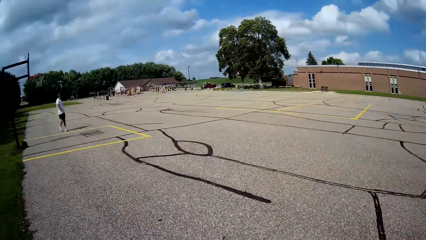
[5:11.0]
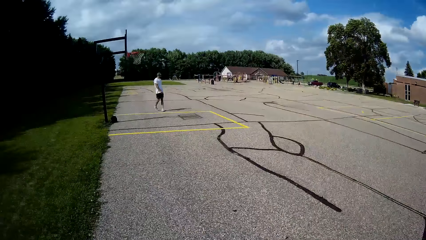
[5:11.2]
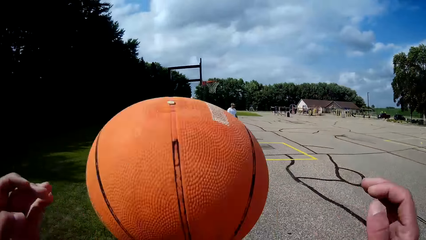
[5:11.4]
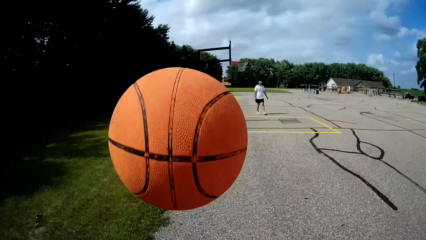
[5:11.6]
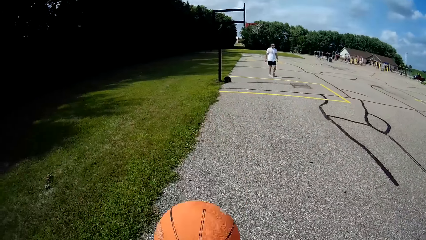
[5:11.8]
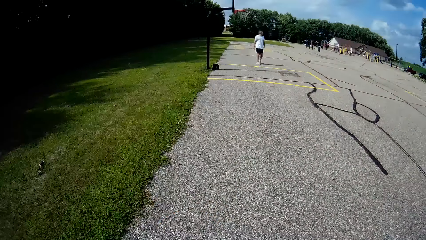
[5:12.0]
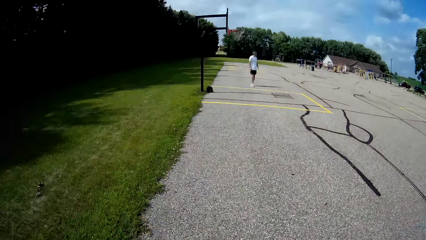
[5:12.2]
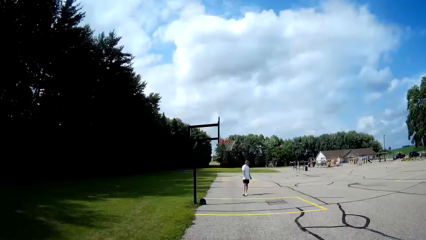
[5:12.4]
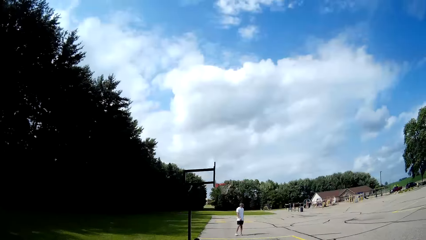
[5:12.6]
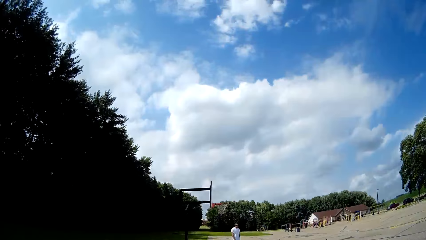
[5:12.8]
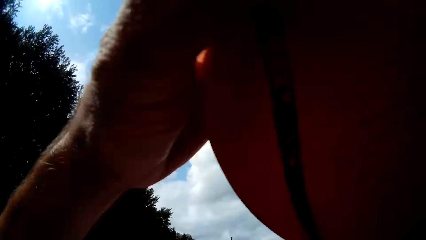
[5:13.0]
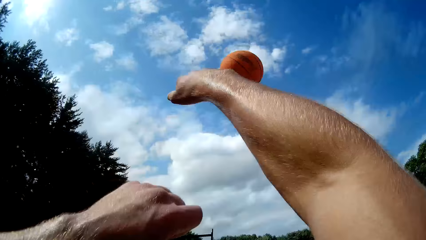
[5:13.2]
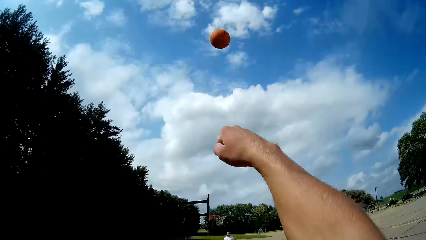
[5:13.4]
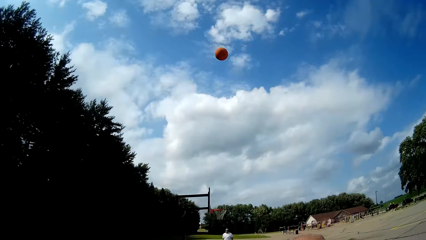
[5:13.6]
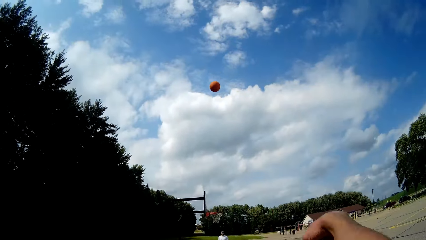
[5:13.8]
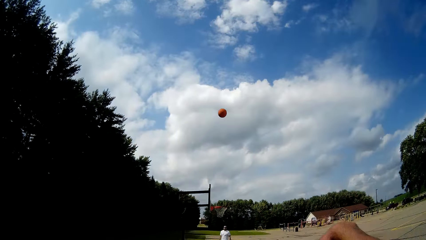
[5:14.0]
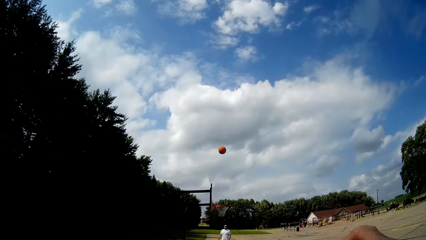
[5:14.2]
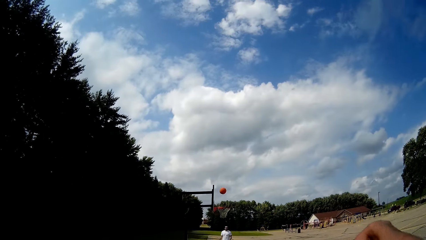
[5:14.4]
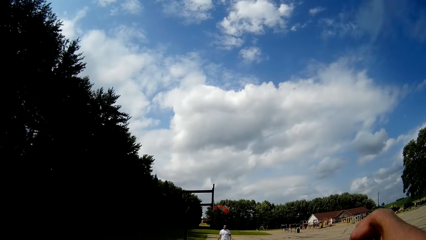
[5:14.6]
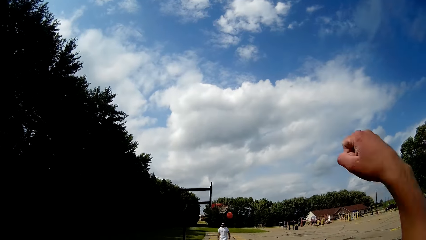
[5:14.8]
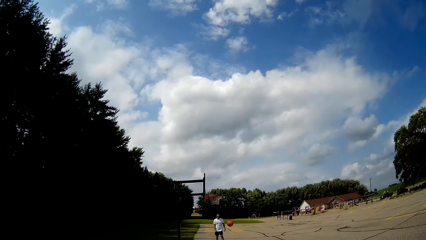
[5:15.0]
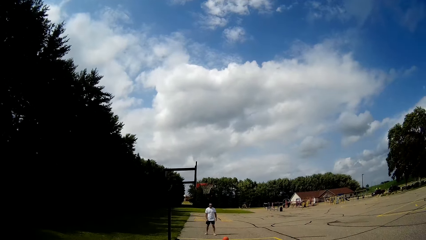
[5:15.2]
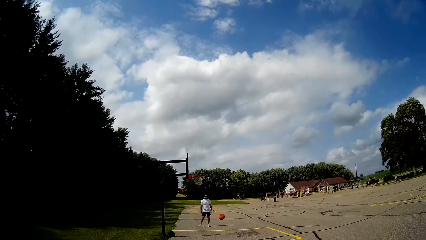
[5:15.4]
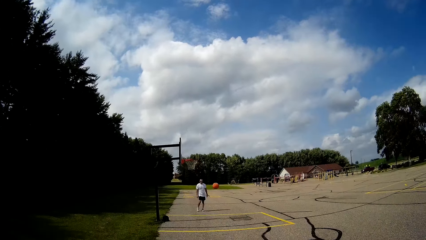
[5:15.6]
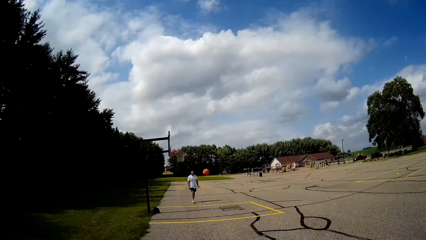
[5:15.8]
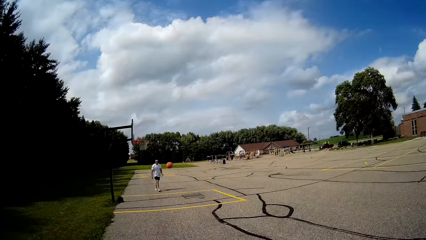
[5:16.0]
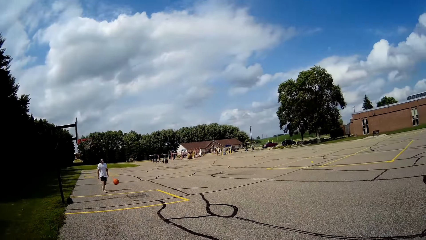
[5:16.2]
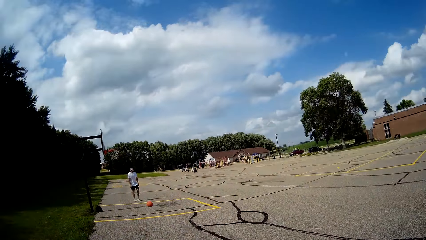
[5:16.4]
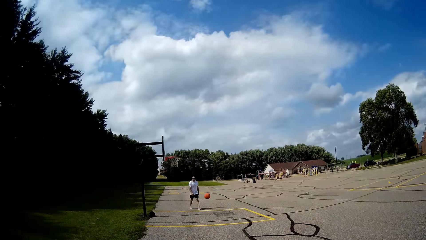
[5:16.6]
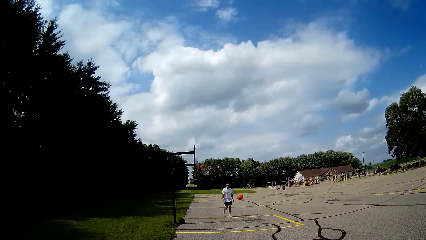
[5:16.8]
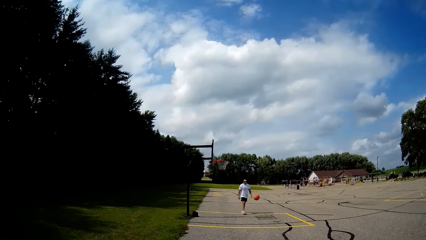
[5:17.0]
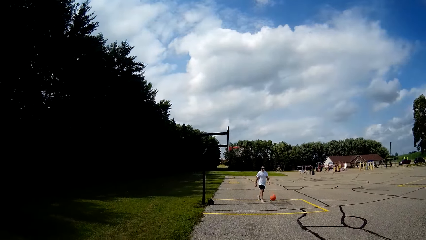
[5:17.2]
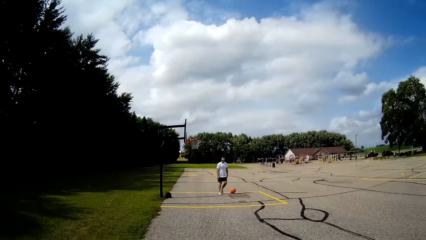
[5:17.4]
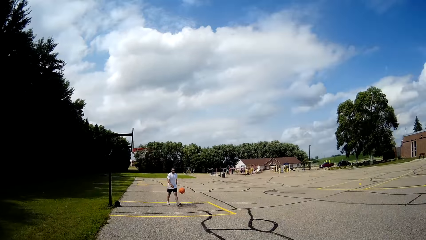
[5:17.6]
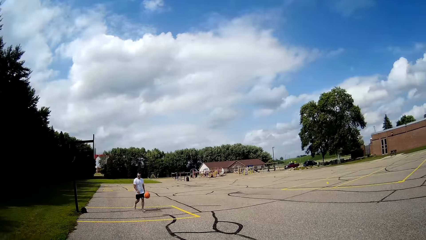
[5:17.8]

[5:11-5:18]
The camera wearer holds the ball. He throws the basketball into the basketball net with both hands. A man walks.

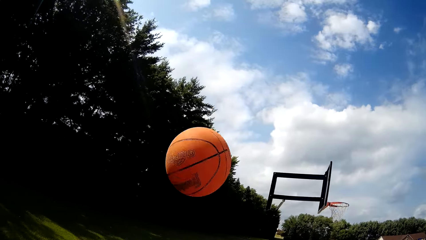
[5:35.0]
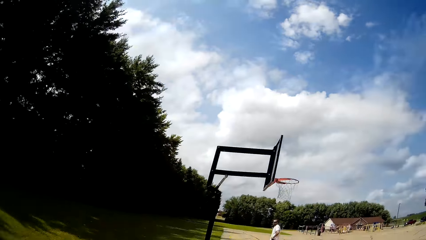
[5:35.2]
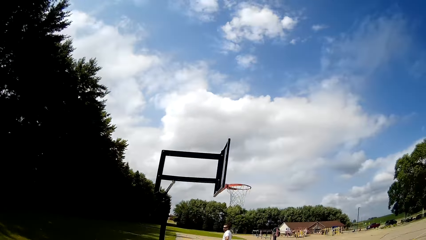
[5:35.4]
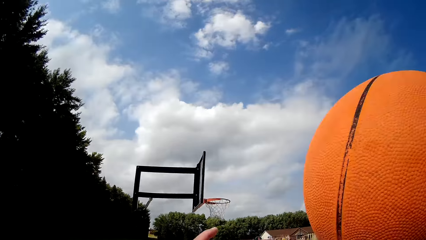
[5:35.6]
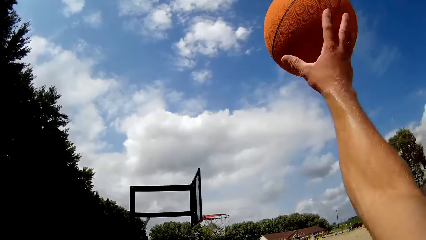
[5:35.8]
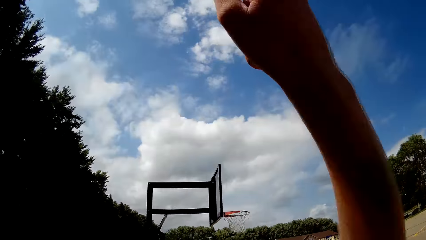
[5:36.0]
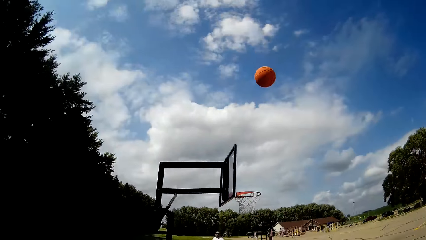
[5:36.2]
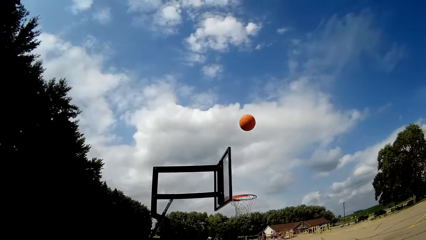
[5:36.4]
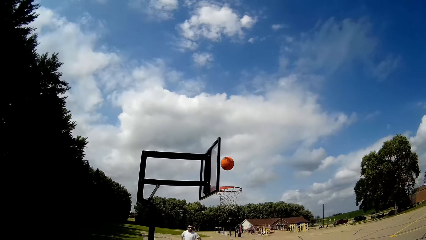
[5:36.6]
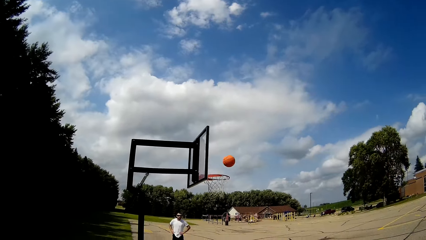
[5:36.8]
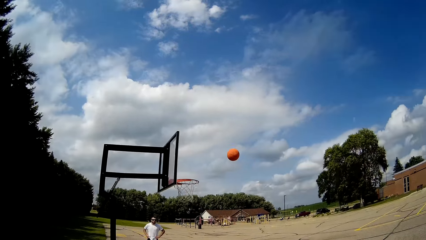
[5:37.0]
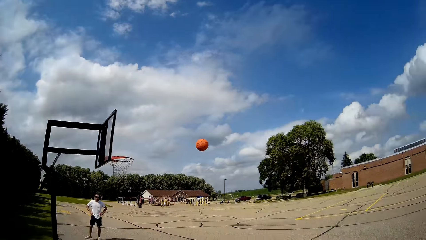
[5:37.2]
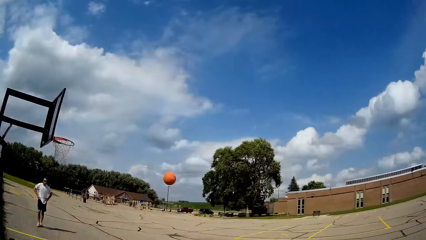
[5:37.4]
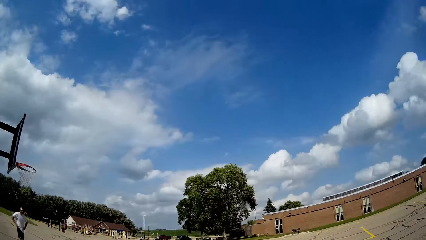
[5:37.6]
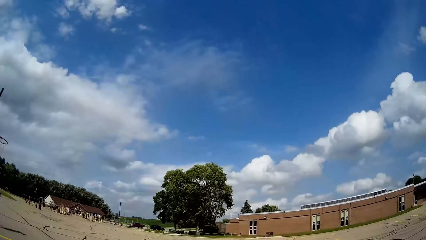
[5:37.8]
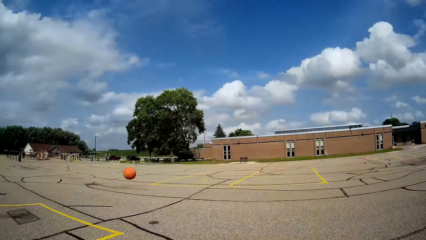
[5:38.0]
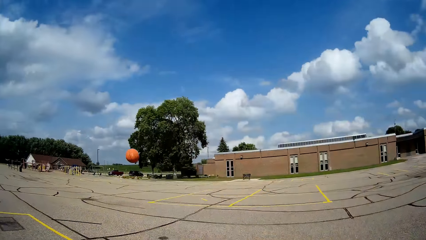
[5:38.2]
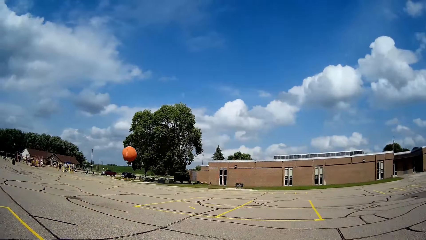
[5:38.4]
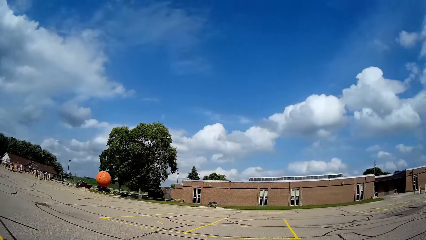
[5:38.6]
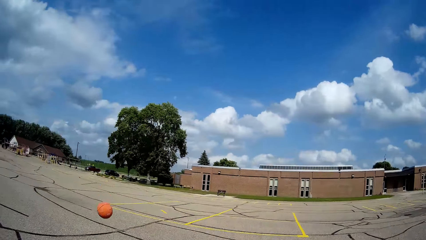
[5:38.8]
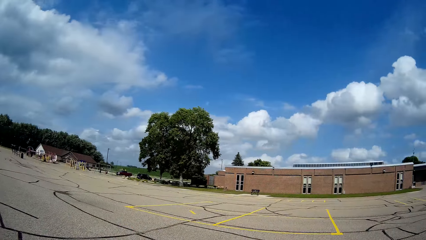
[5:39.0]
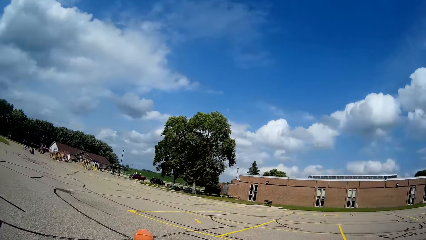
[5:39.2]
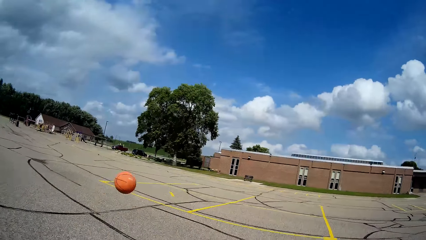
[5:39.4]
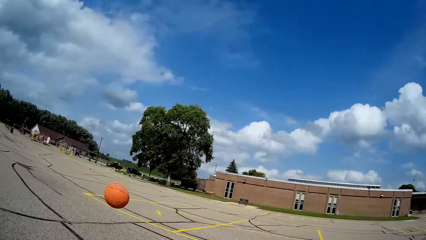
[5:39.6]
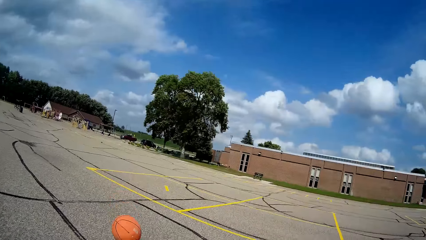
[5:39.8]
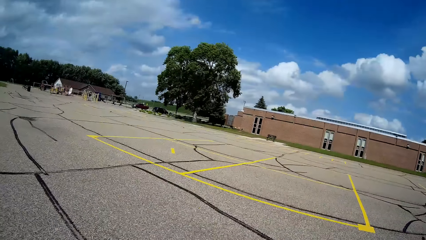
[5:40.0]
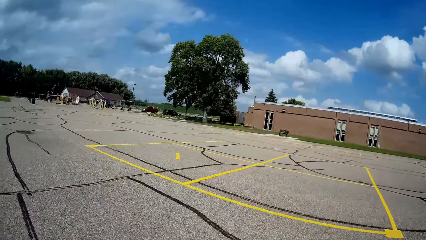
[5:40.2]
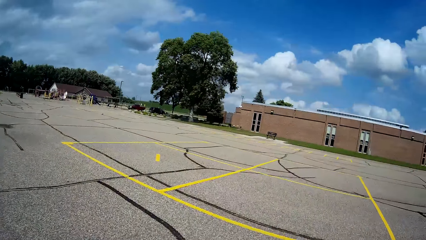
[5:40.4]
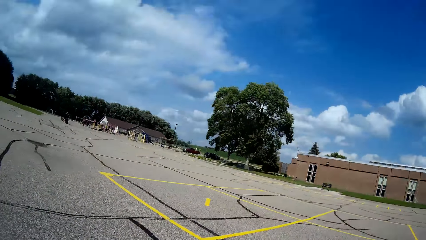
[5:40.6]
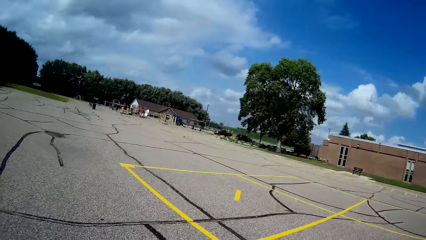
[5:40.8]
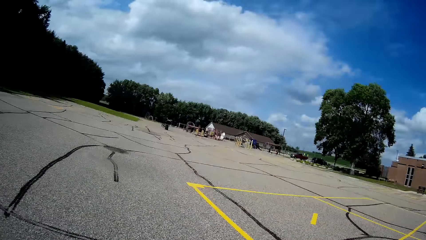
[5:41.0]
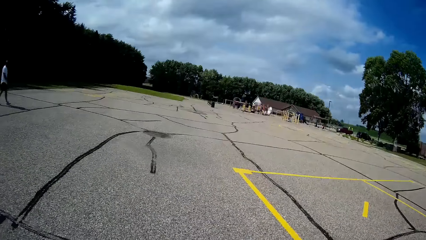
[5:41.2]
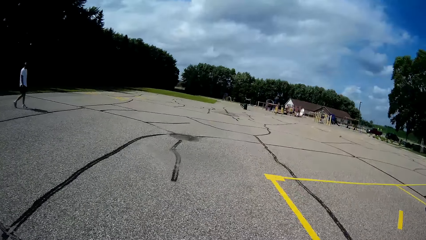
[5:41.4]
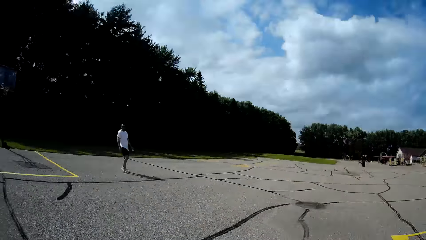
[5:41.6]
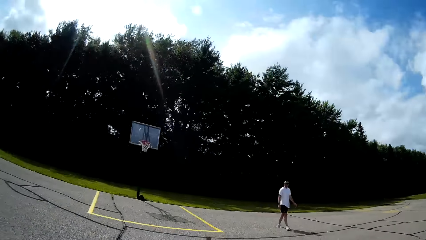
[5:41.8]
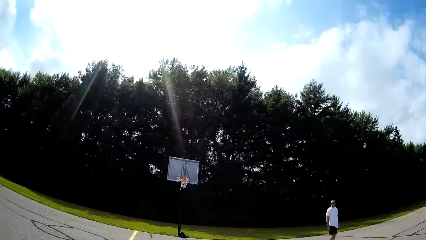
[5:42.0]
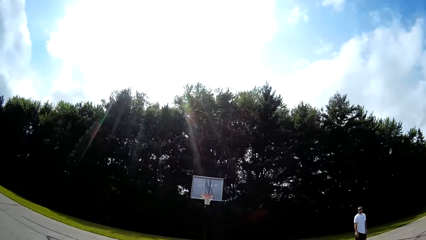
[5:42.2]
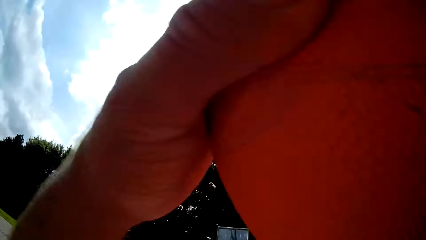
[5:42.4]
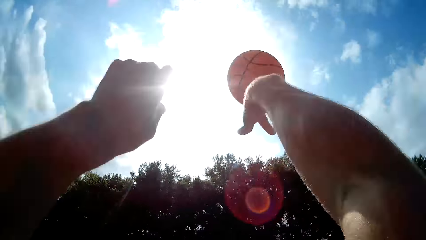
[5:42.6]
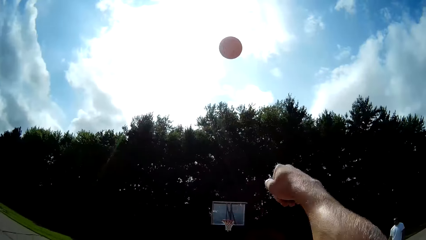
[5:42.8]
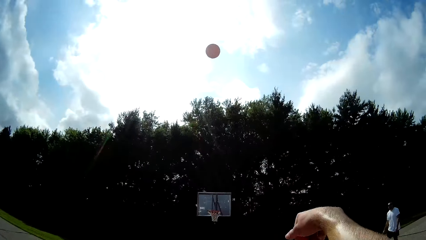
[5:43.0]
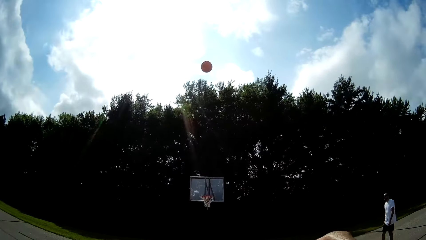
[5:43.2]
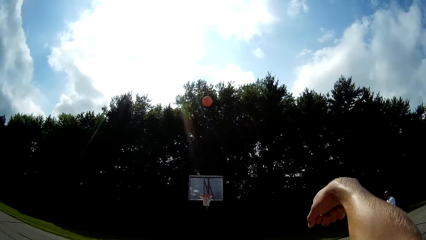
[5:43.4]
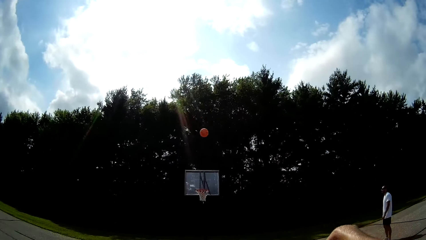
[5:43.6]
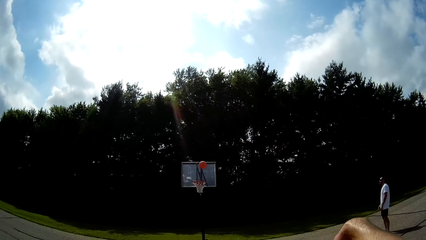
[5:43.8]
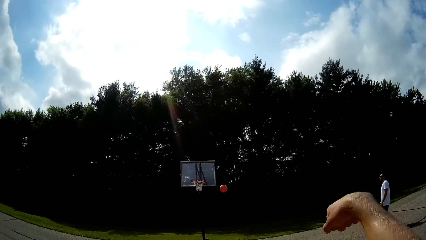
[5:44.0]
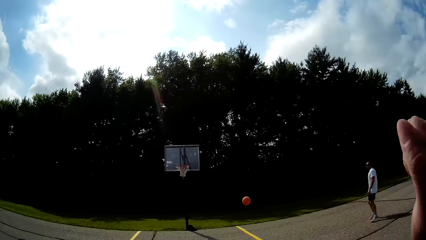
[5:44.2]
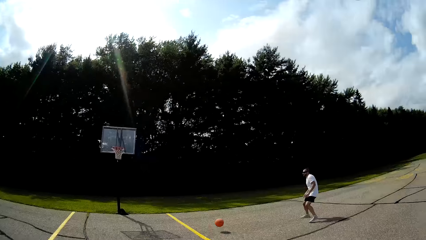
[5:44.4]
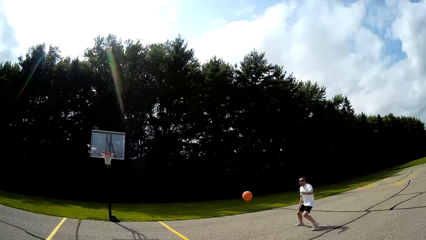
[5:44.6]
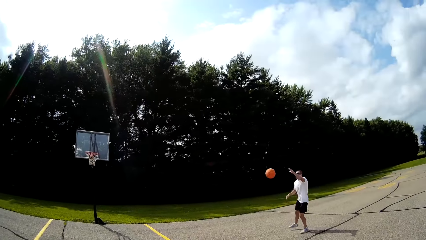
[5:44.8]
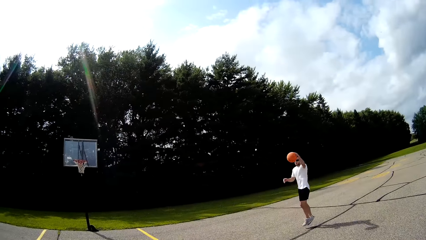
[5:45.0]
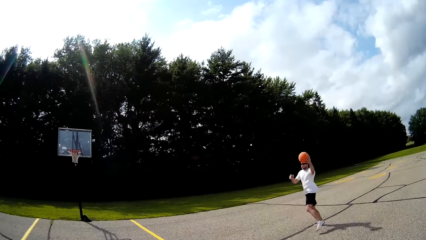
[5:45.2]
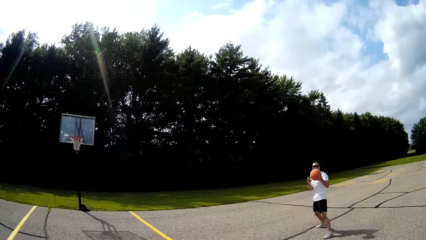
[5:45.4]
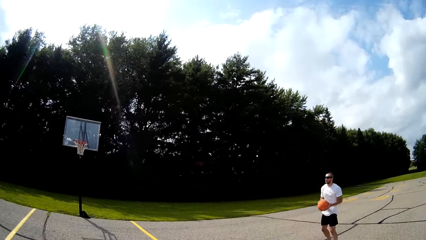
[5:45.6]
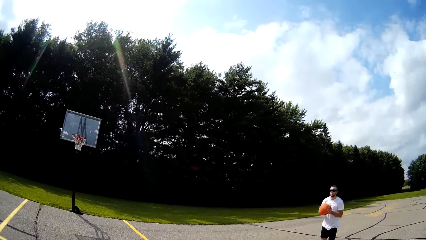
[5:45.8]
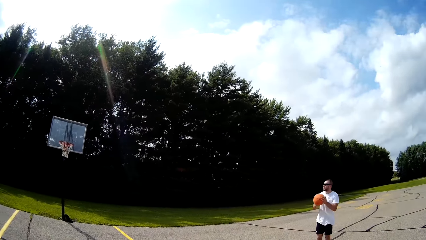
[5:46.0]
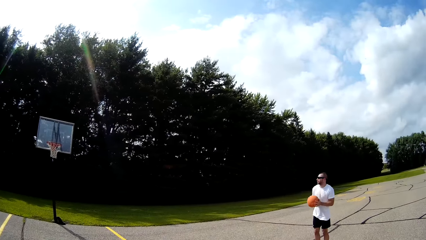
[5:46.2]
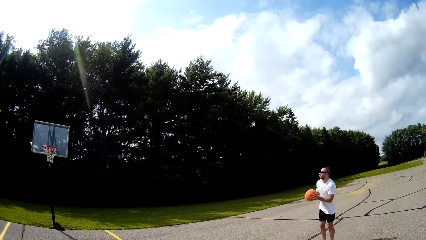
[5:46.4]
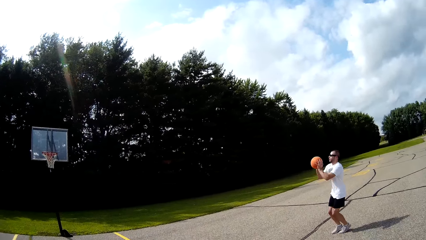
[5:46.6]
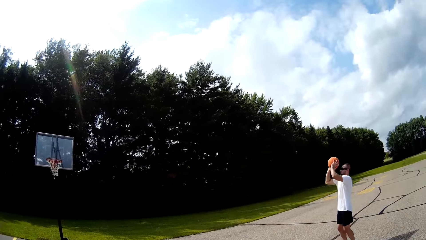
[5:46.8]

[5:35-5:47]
A man stands. The camera wearer catches the basketball with his left hand. He throws the basketball on the basketball rim with his right hand. He catches the basketball with his left hand. The man walks. The camera wearer throws the basketball on the basketball rim with his right hand. The man catches the basketball with his left hand. He picks up the ball.
